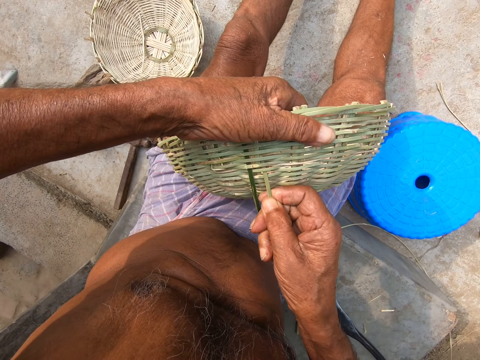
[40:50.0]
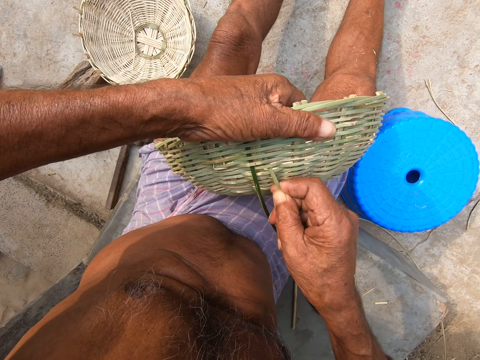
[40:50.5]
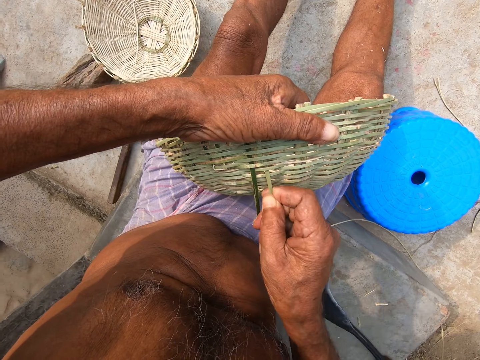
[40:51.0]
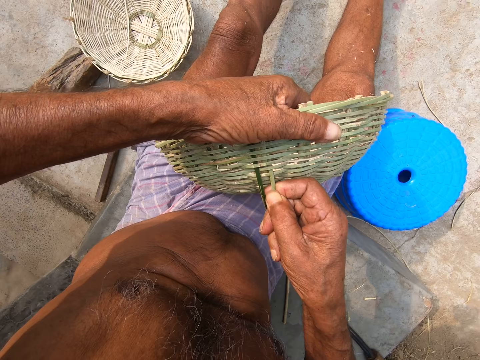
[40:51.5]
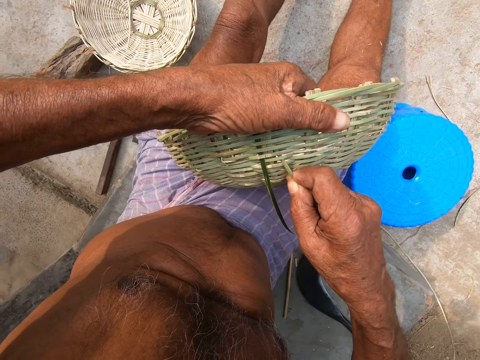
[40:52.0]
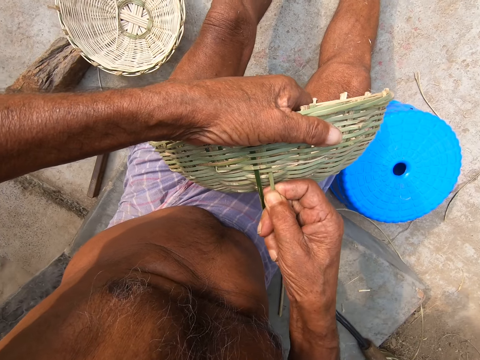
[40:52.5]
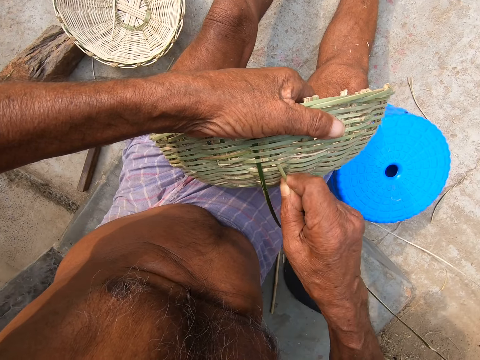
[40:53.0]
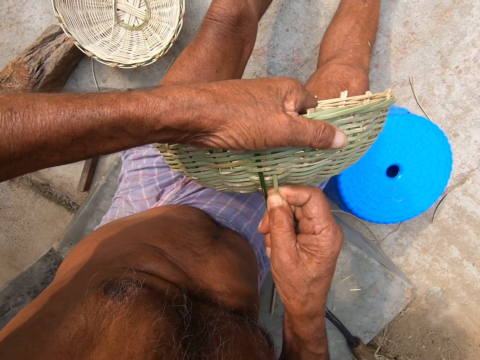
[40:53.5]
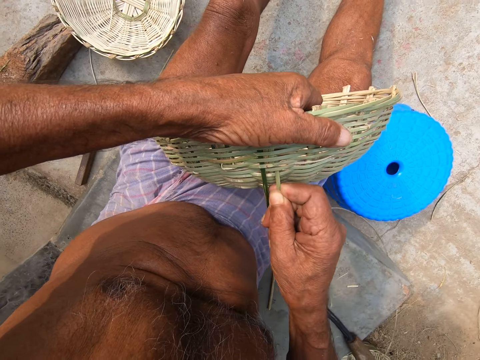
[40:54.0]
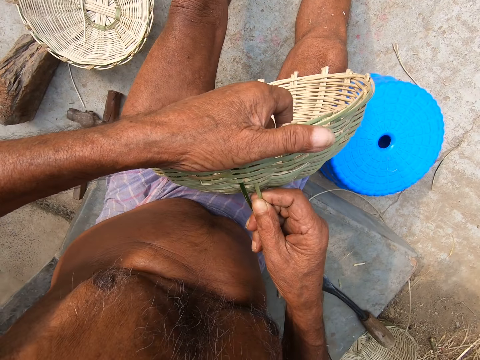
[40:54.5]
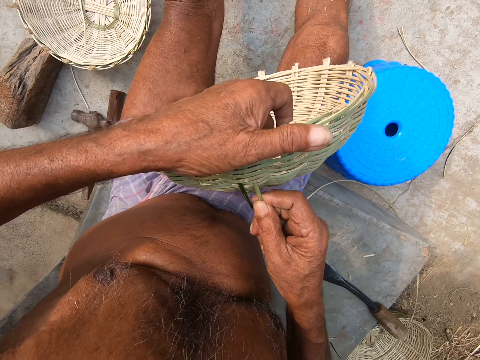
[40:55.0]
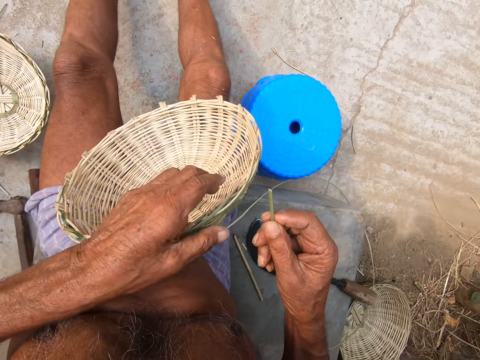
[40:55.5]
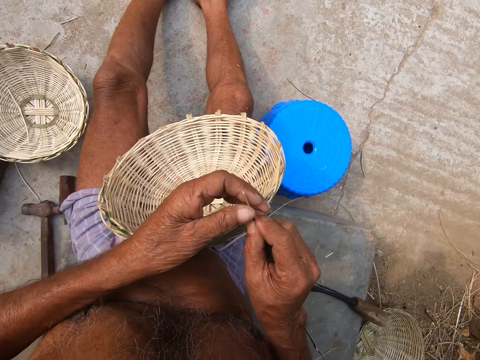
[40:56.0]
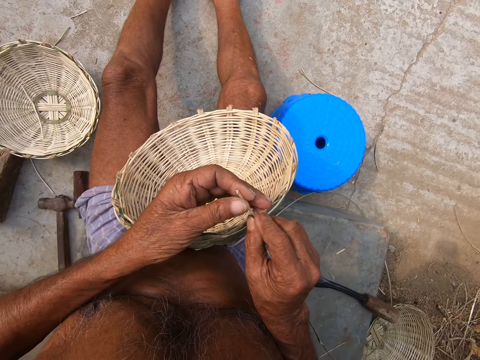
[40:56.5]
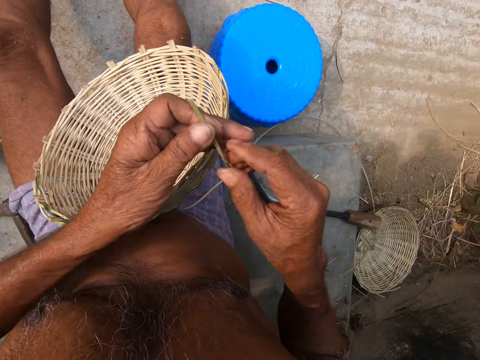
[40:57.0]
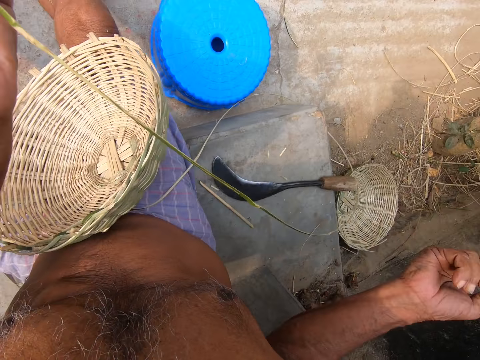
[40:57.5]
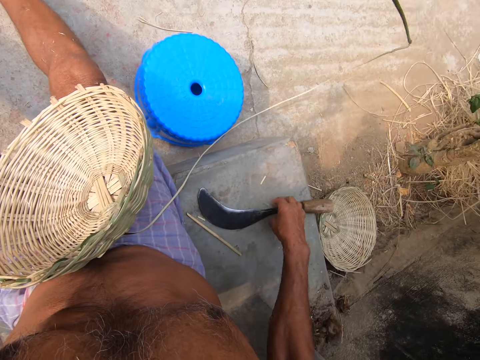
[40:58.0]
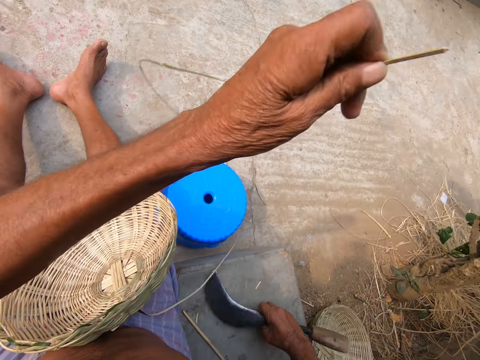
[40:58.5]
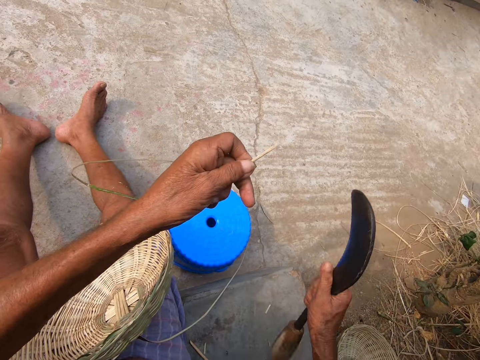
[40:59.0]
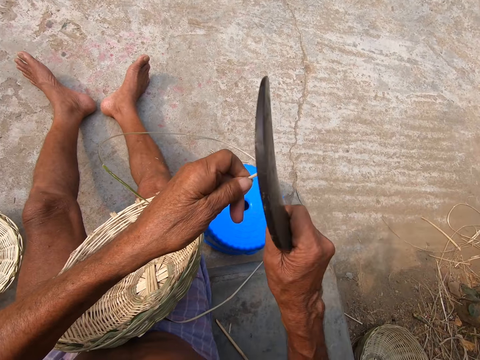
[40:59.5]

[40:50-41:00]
The camera wearer holds the bamboo strand with both hands. He picks the bolo machete from the ground with his right hand.

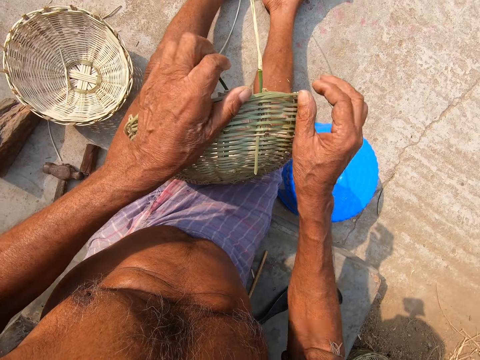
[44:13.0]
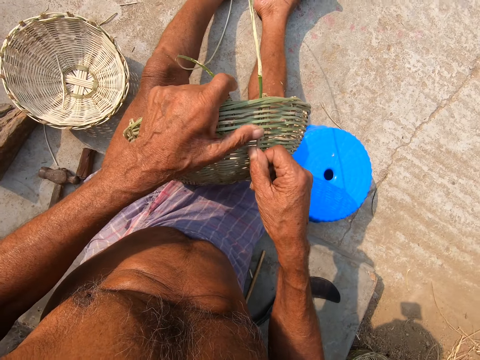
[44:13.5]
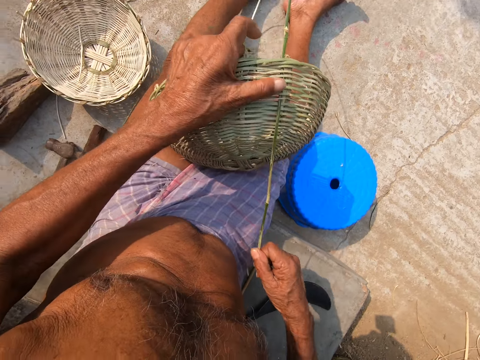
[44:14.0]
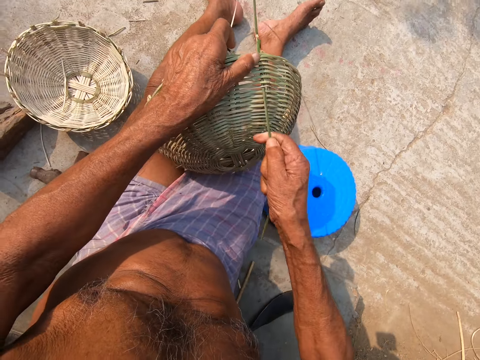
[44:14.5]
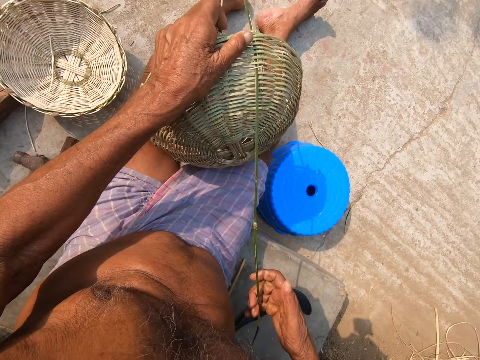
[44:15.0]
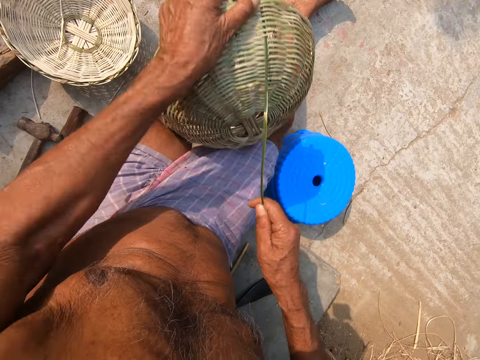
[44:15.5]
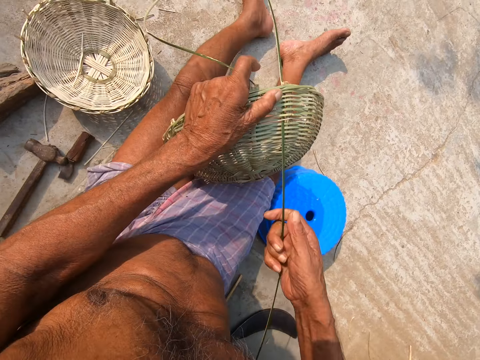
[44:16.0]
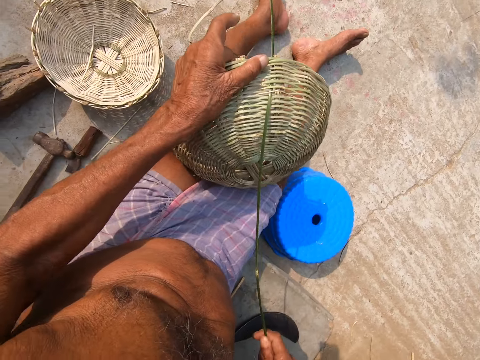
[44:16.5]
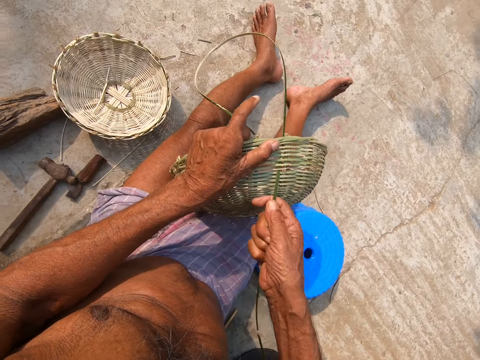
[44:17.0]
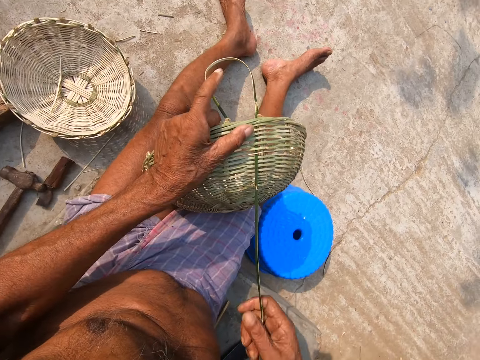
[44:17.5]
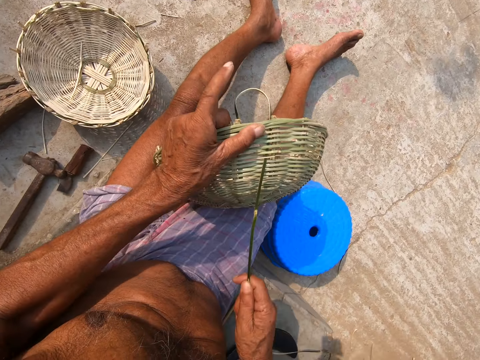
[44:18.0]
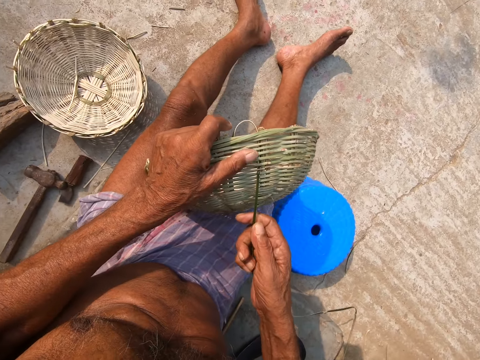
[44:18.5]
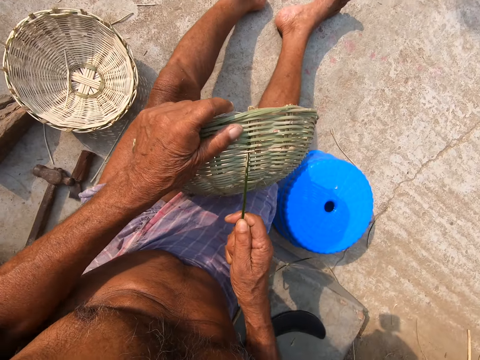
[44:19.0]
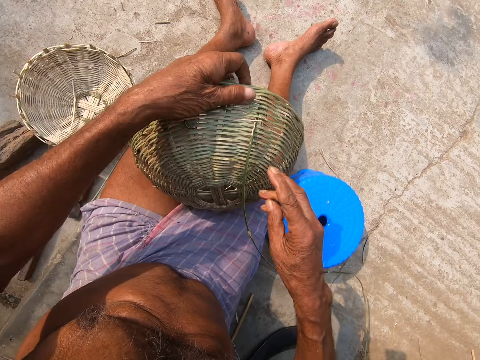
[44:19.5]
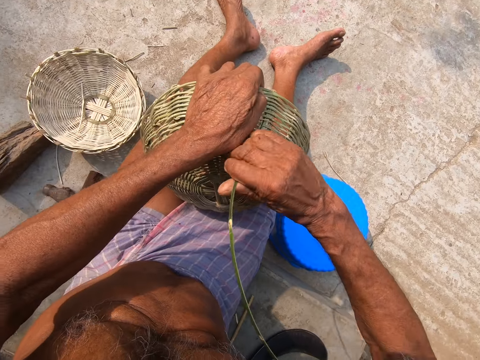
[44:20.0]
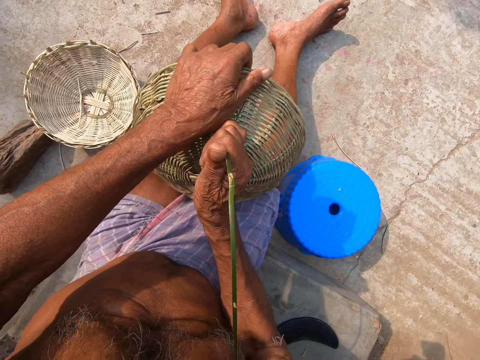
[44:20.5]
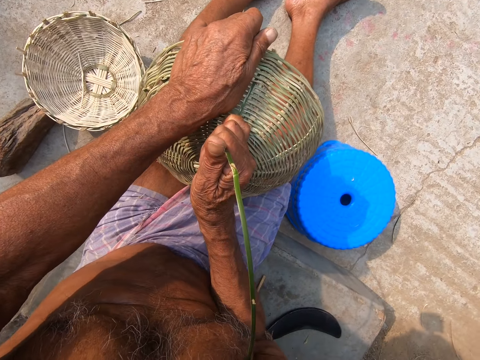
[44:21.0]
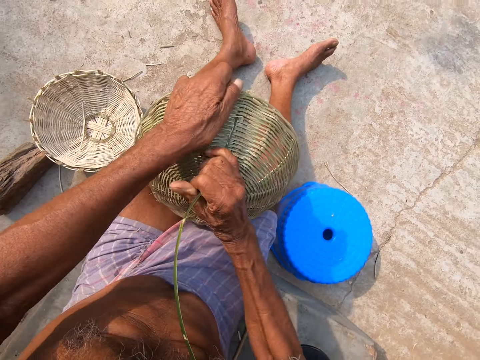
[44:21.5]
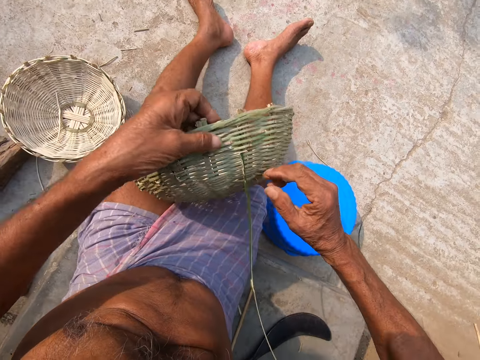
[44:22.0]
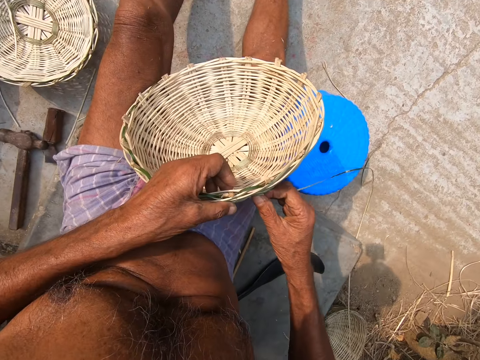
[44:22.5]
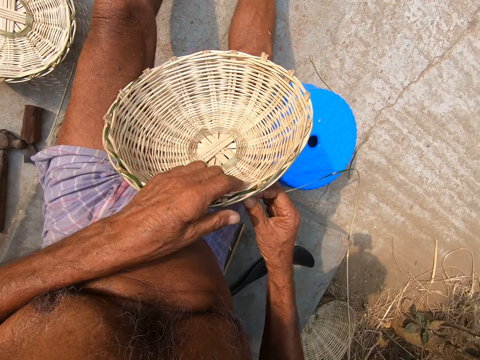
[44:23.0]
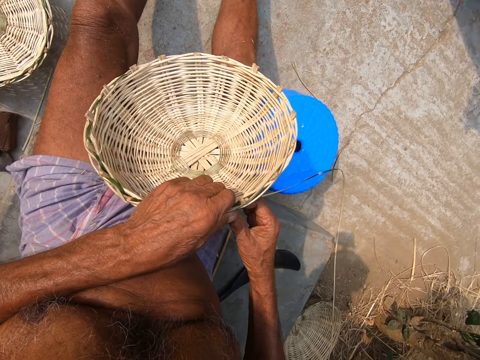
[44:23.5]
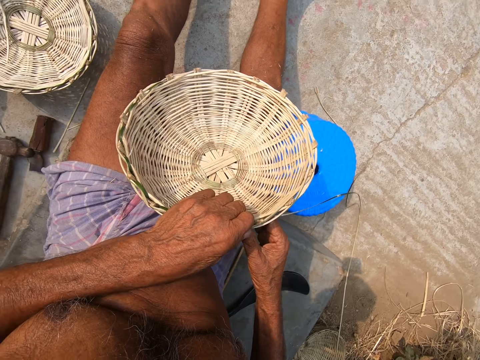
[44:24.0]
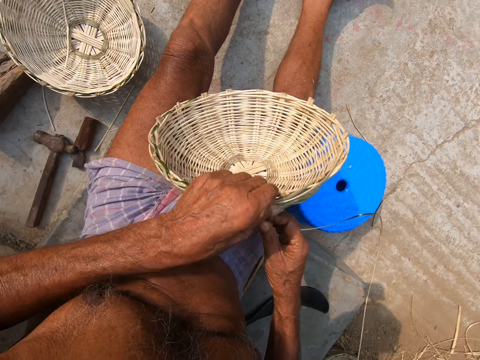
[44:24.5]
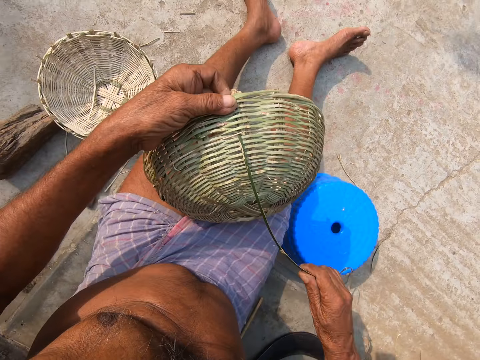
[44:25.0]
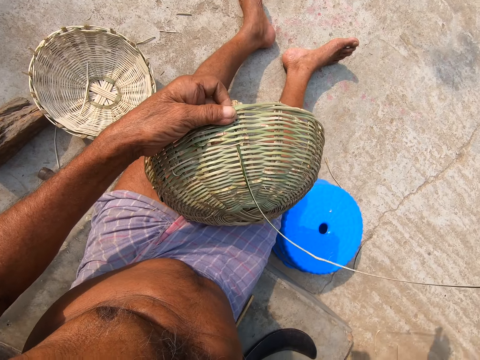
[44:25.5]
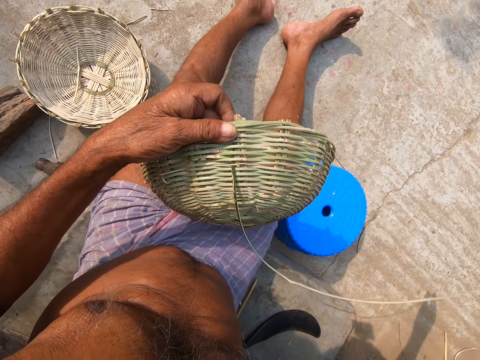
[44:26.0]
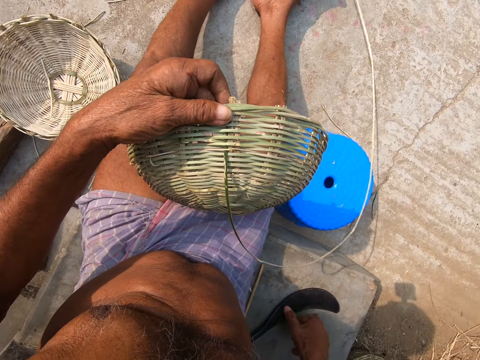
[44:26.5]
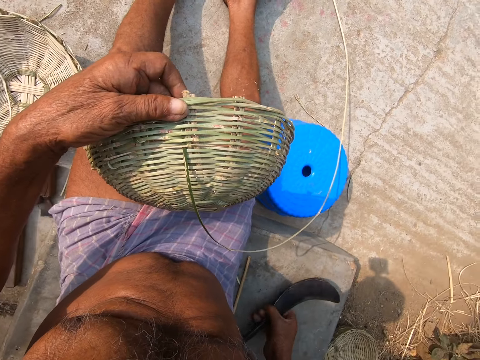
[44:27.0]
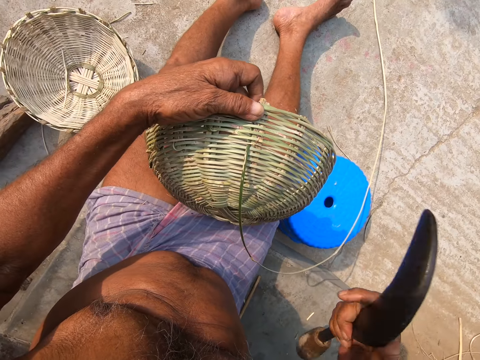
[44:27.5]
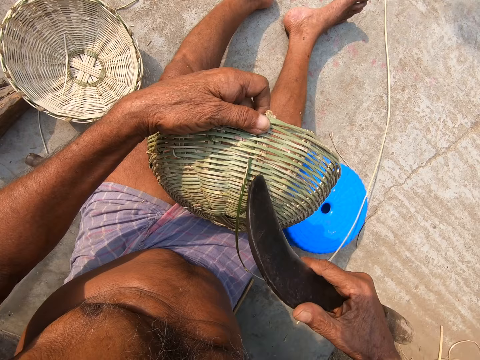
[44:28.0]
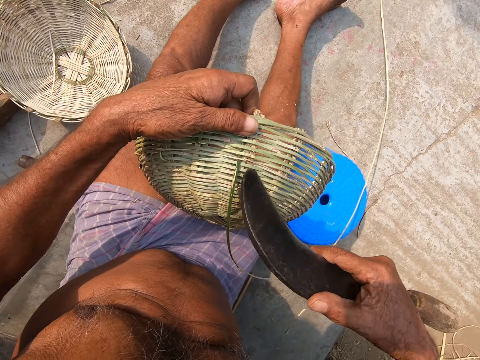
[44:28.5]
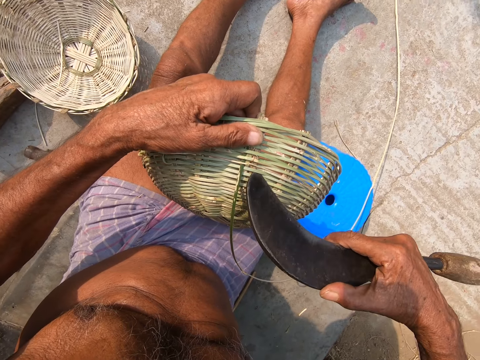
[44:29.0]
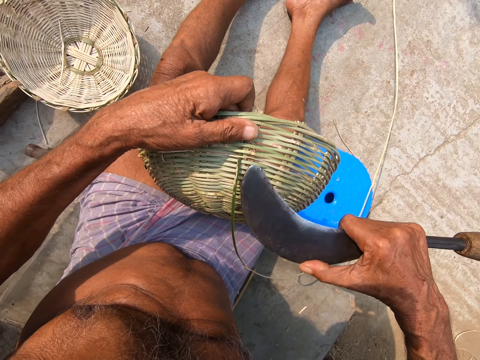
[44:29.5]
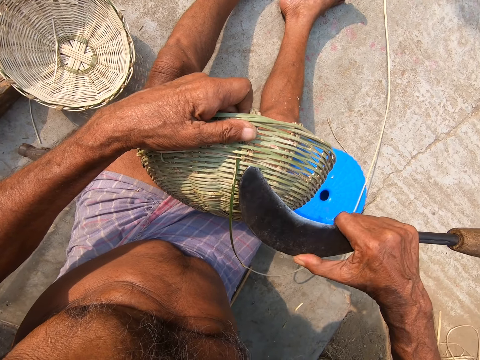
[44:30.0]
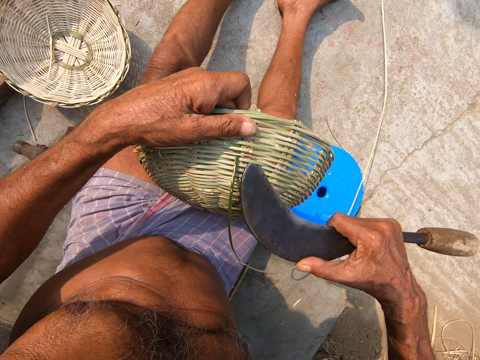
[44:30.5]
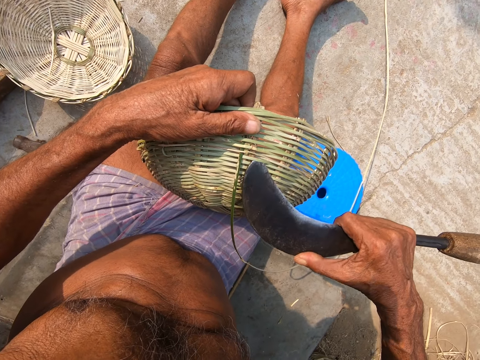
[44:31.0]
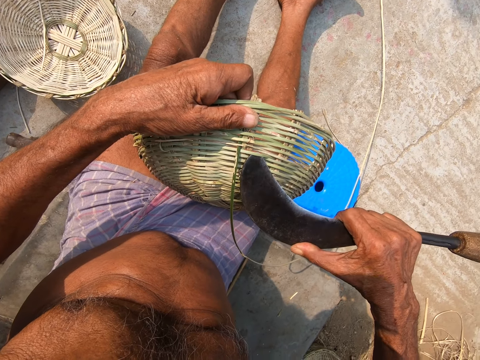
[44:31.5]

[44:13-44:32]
The camera wearer holds the basket on his lap with his left hand. He pulls the bamboo strand in the basket with his right hand. He picks the bolo machete from the ground with his right hand. He adjusts the basket with the bolo machete in his right hand. He makes the basket.
